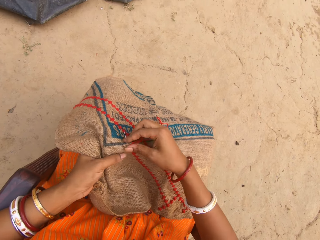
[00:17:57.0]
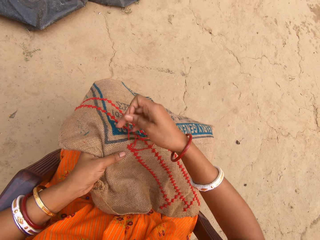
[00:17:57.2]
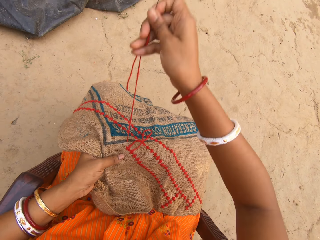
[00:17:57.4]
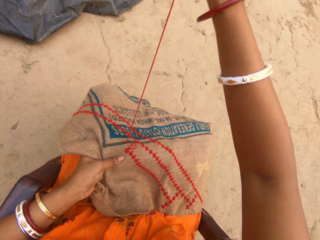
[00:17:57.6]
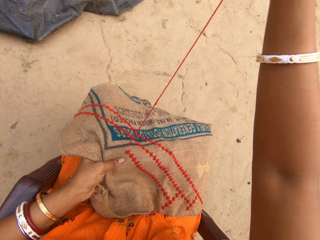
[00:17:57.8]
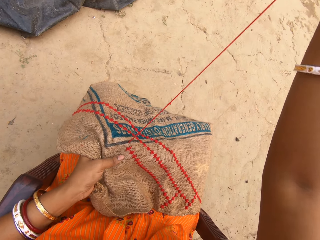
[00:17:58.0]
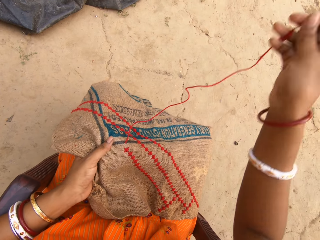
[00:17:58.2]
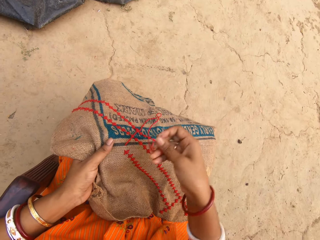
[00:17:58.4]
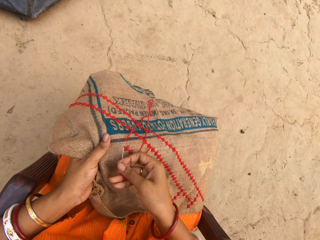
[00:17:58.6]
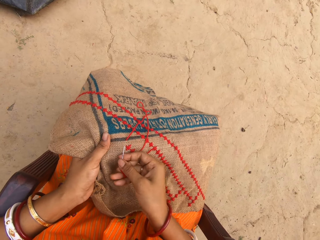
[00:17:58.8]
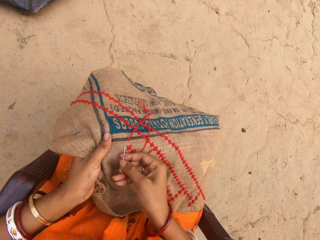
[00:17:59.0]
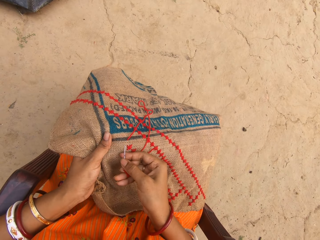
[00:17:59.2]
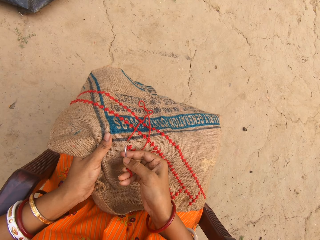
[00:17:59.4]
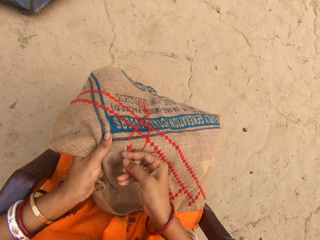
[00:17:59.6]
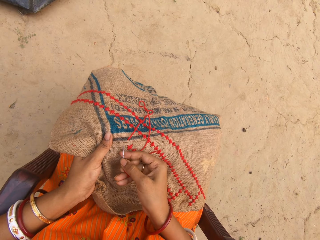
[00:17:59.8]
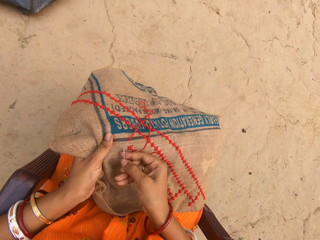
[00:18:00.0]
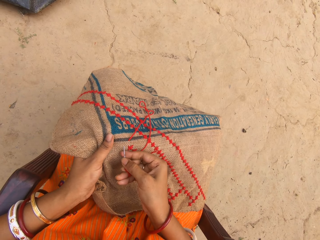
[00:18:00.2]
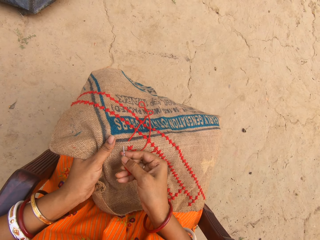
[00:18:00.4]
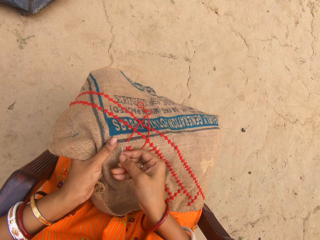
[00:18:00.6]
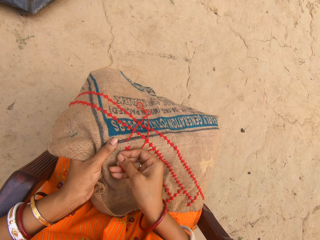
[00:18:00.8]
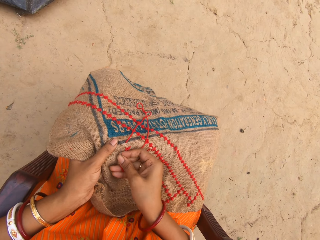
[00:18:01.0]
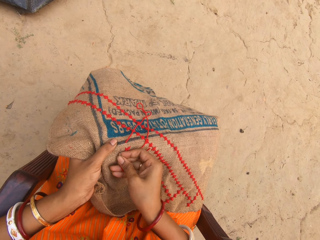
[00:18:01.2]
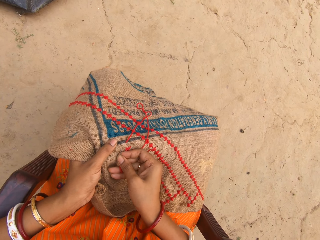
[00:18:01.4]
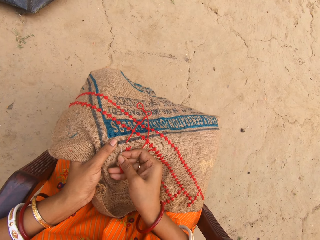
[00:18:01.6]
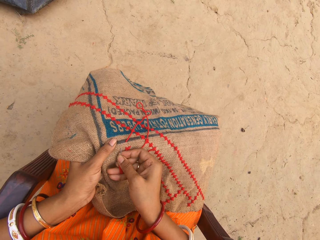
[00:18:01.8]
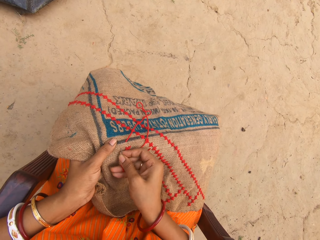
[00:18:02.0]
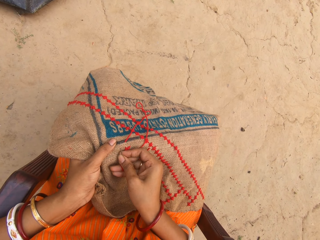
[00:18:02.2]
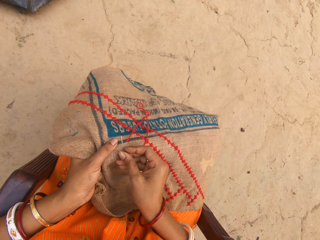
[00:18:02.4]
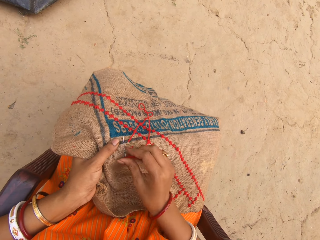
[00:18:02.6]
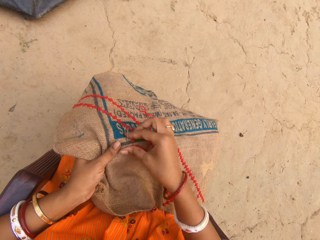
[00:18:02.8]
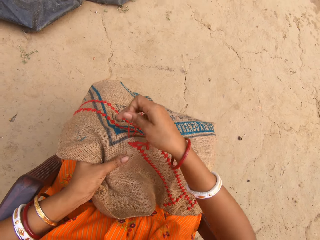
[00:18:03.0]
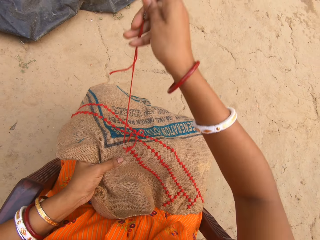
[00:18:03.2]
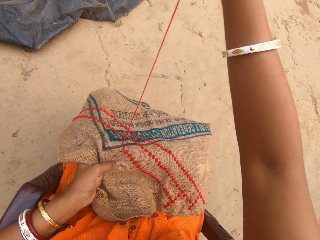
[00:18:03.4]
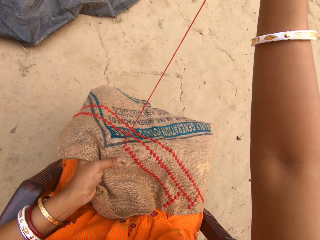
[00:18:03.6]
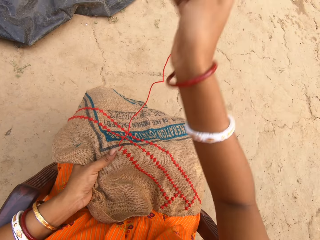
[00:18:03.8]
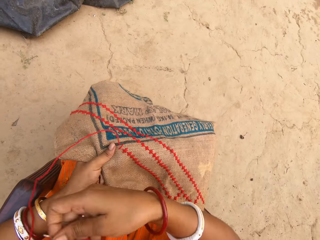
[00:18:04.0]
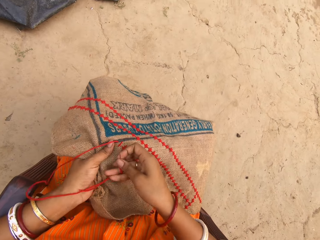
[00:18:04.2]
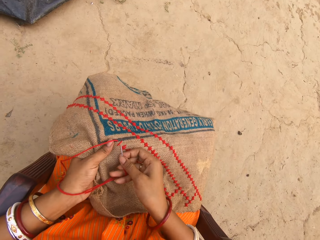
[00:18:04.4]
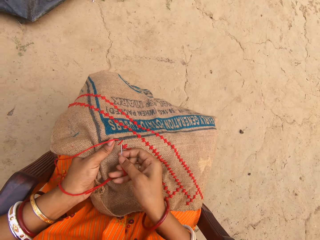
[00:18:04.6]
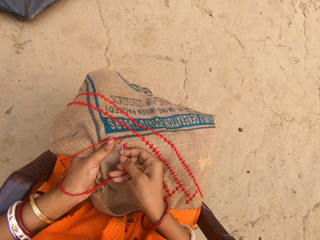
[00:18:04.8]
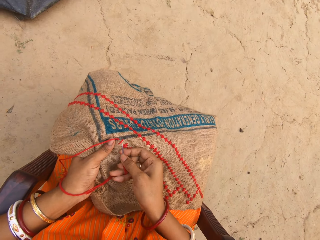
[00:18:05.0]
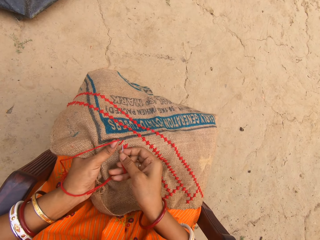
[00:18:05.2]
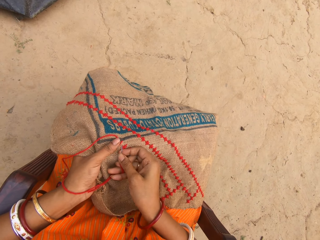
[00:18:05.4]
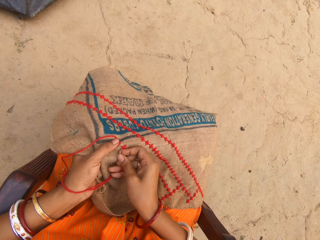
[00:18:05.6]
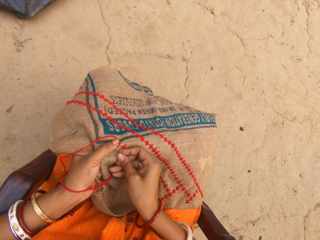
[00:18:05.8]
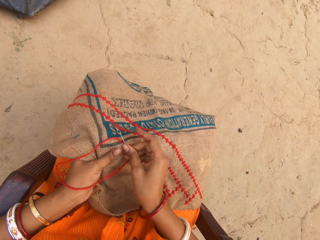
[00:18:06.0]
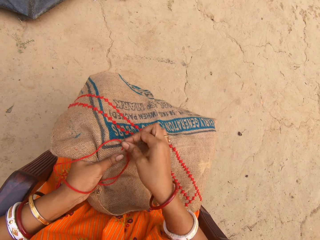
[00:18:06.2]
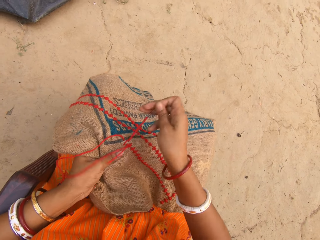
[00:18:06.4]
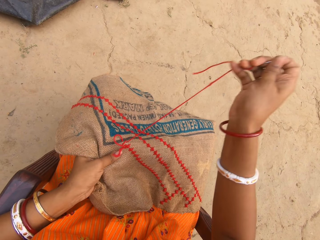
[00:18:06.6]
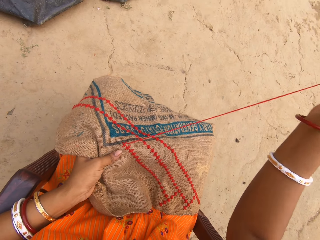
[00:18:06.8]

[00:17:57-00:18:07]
The camera wearer pulls out a thread with a needle. They sew a fabric with the needle. They pull out the thread with the needle. They sew the fabric with the needle.

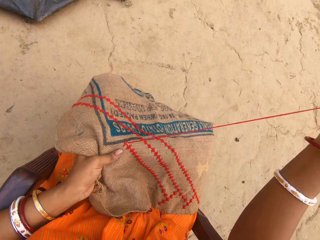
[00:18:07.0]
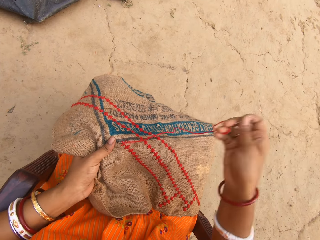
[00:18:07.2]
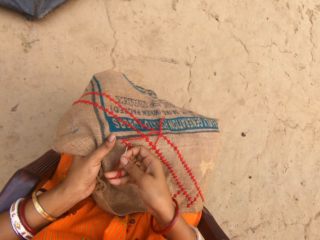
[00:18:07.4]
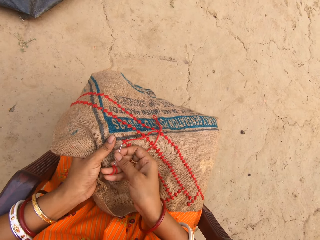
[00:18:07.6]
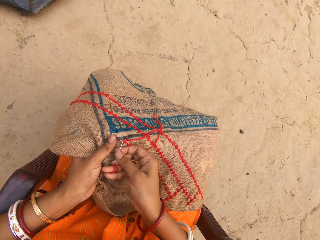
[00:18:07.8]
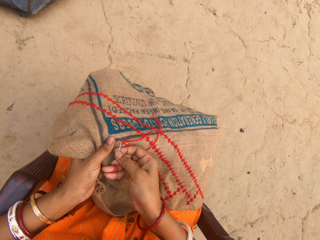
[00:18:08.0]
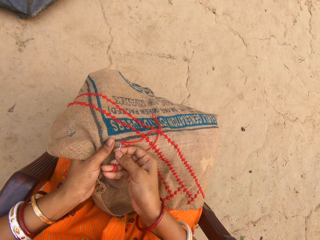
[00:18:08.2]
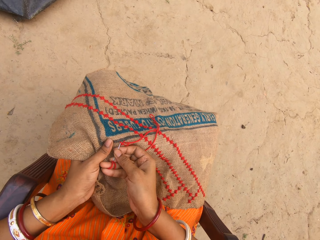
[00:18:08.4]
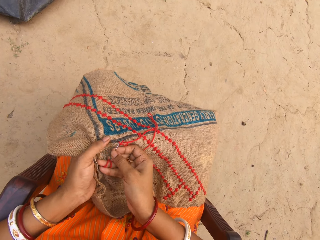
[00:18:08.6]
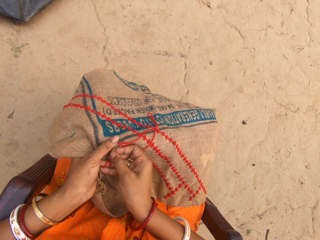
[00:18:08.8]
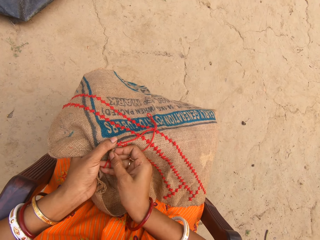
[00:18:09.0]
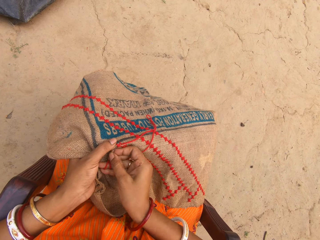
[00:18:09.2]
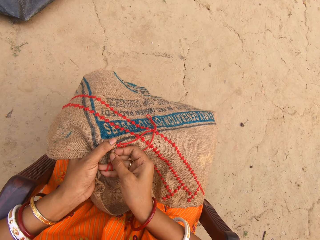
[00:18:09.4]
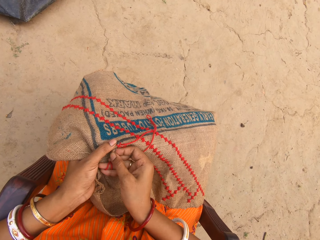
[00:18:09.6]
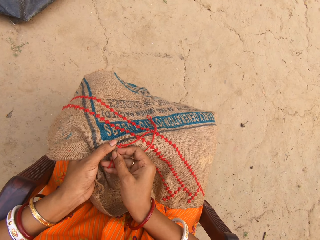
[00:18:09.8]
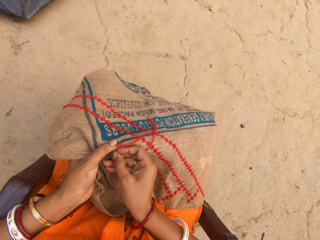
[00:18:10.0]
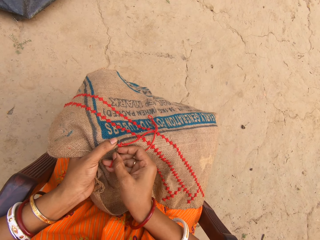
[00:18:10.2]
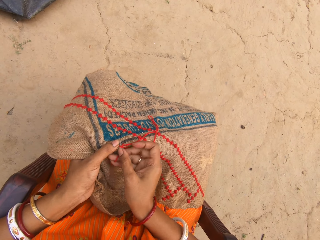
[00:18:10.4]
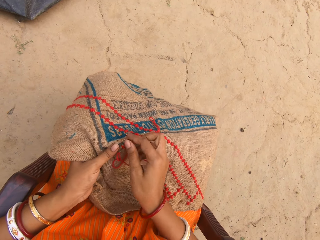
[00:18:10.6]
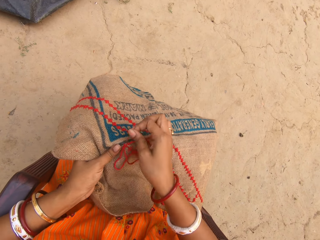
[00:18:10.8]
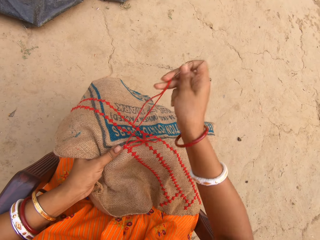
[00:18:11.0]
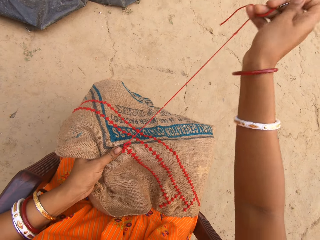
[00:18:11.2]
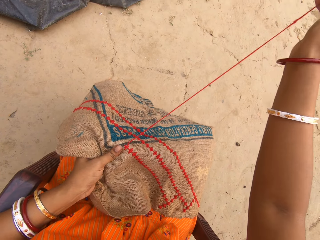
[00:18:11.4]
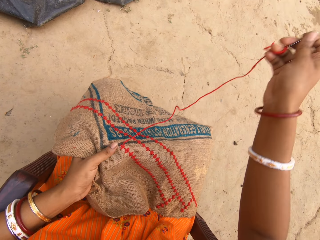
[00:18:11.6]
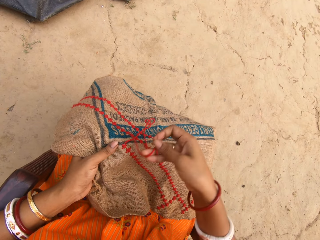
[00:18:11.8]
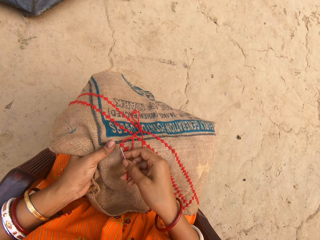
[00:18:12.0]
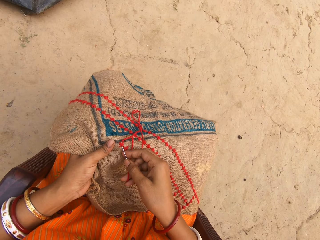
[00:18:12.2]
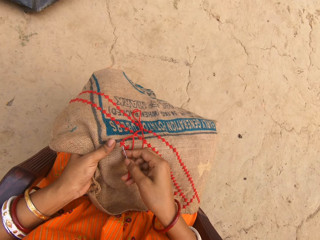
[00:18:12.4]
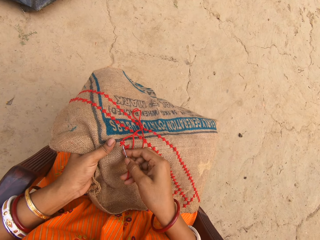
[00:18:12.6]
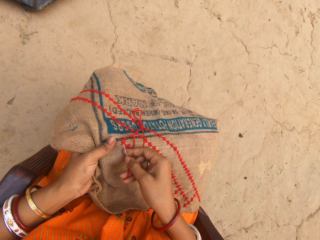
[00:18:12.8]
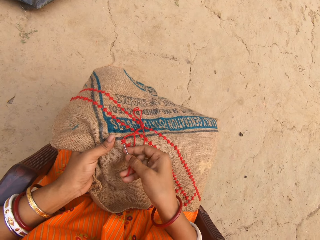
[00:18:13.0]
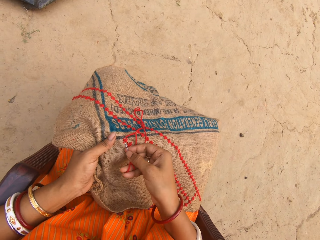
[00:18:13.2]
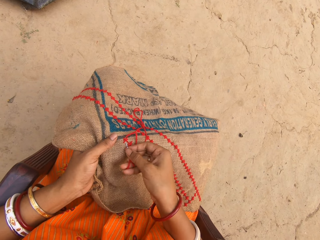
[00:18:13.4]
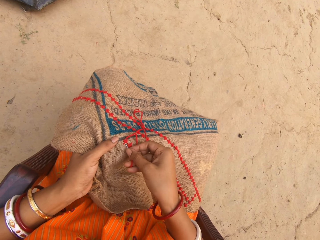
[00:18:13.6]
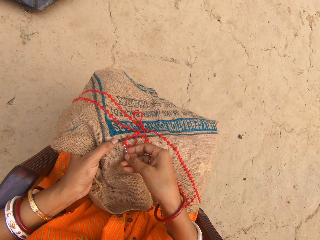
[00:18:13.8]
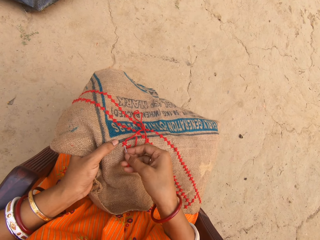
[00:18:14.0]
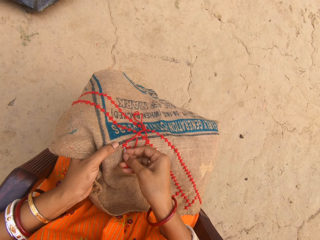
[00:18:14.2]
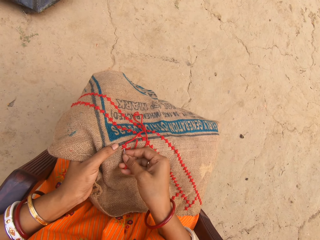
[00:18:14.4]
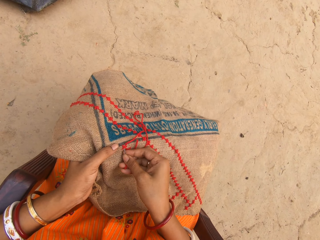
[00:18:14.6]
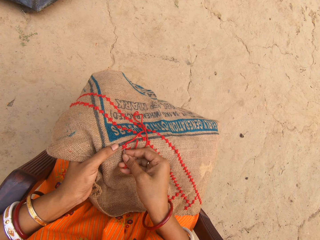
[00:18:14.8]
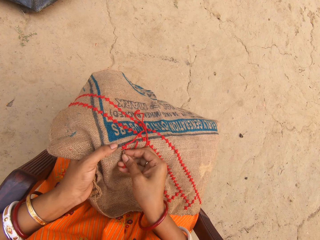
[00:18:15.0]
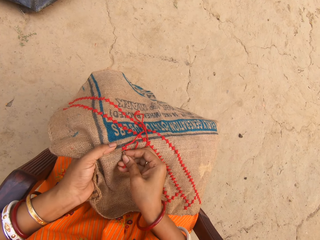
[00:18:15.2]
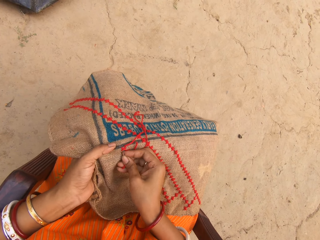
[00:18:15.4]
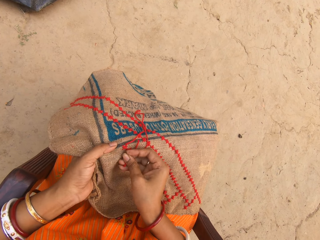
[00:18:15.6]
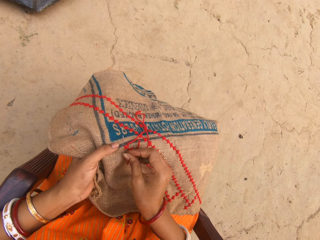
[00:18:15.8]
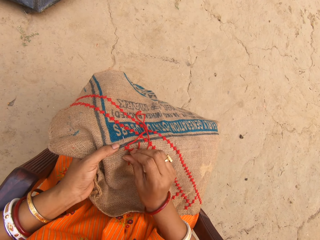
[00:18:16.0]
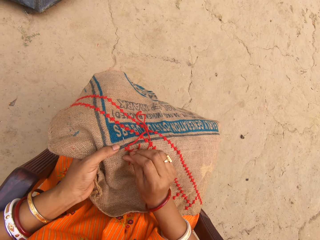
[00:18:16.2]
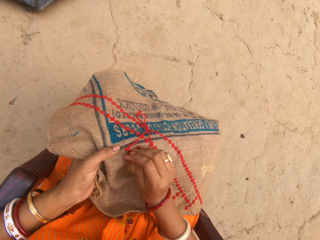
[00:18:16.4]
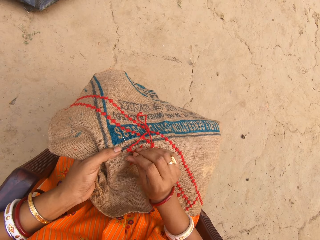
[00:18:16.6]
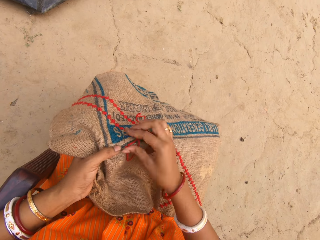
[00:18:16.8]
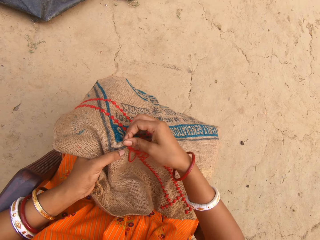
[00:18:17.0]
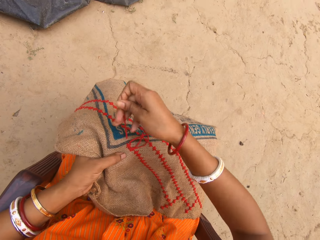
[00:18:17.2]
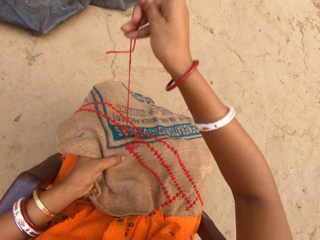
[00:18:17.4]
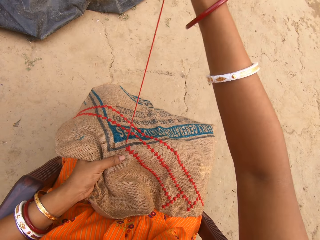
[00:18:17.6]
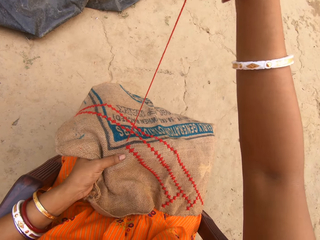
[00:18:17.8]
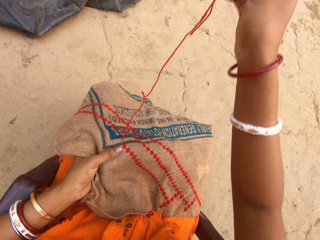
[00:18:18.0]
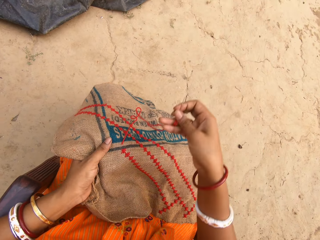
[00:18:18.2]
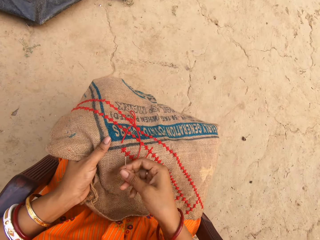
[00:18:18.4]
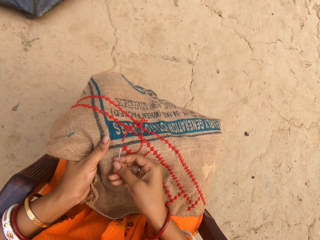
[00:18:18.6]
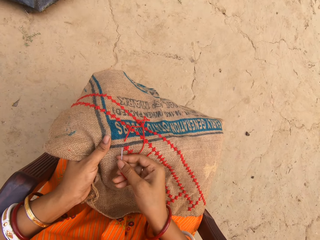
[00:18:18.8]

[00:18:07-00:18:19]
The camera wearer pulls out a thread with a needle. They sew a fabric with the needle. They pull out the thread with the needle. They sew the fabric with the needle.
